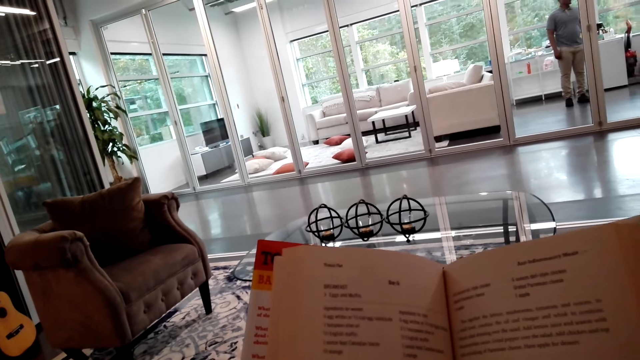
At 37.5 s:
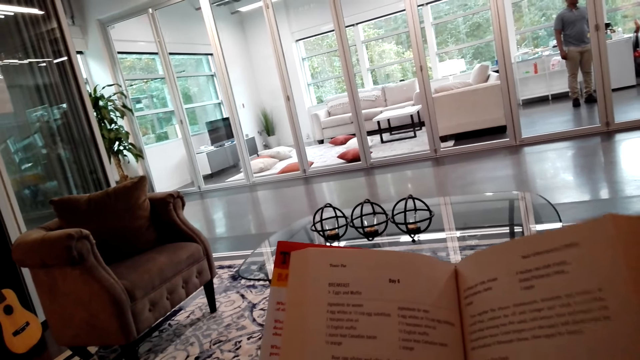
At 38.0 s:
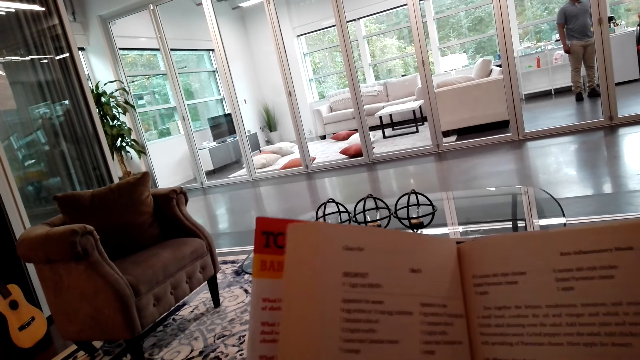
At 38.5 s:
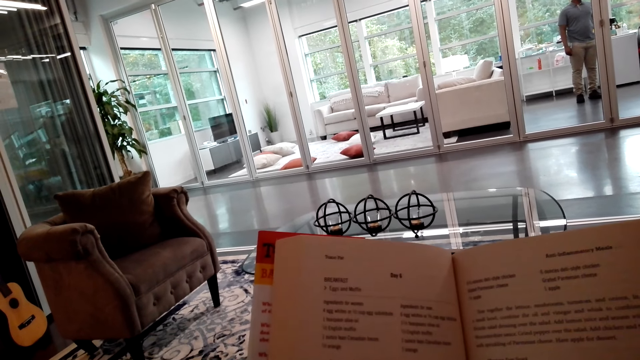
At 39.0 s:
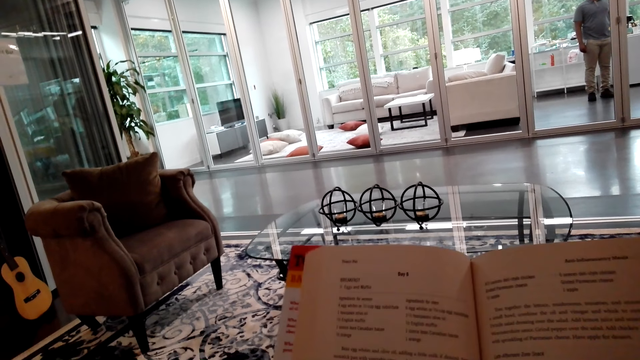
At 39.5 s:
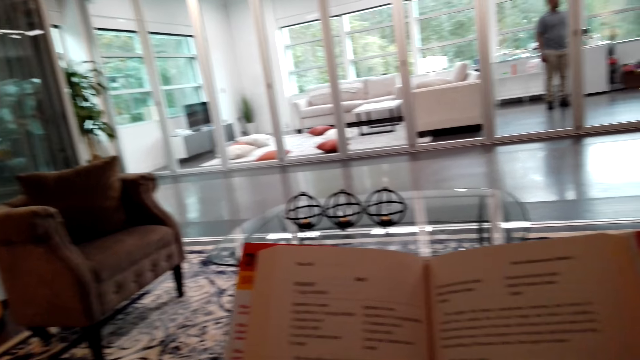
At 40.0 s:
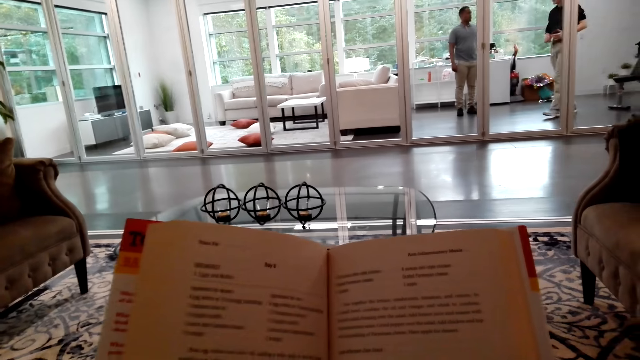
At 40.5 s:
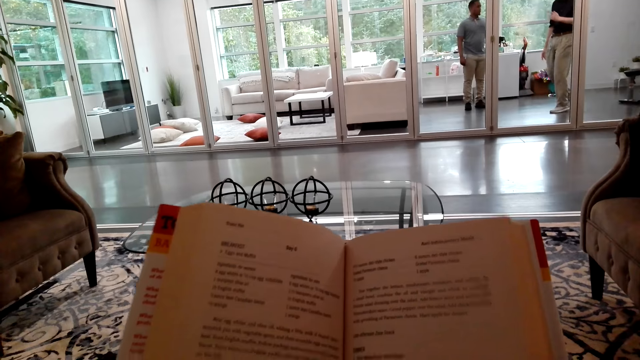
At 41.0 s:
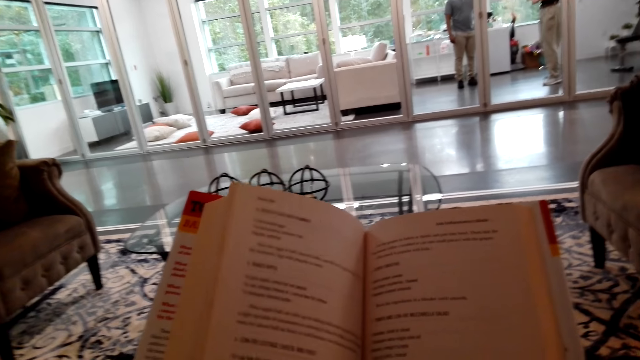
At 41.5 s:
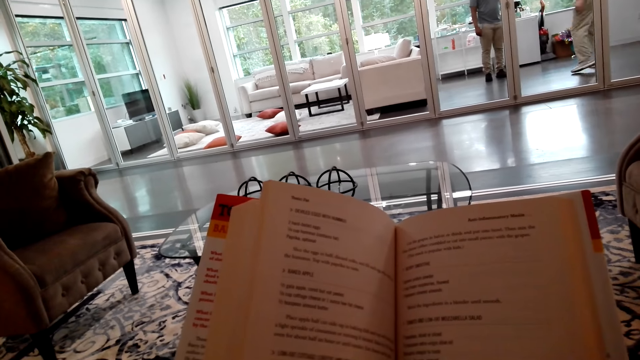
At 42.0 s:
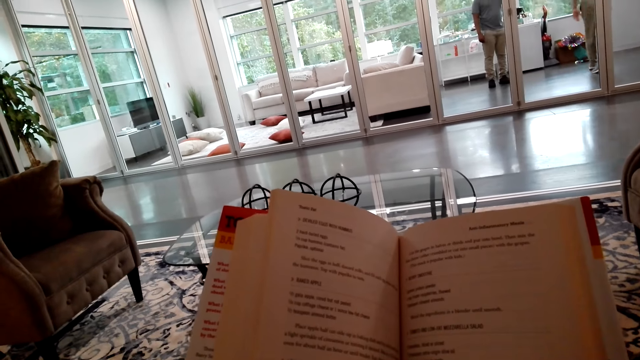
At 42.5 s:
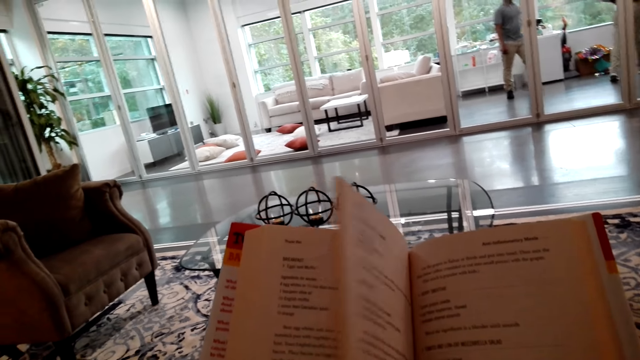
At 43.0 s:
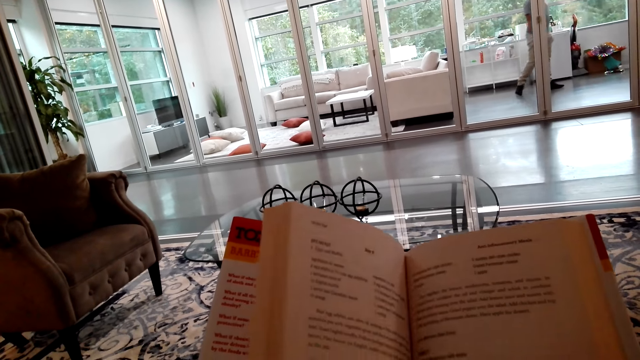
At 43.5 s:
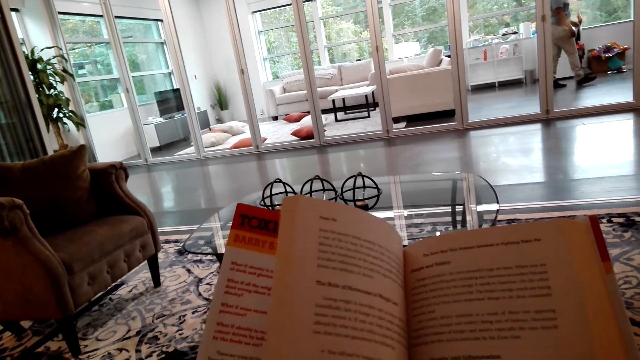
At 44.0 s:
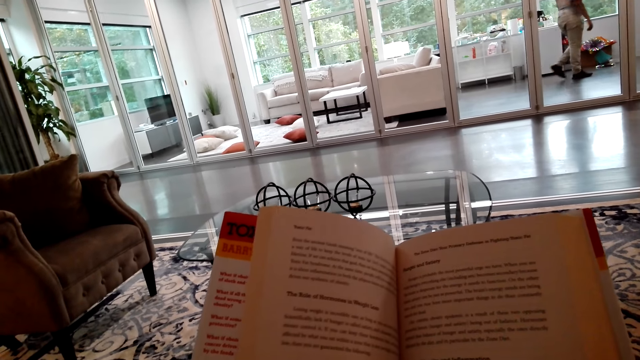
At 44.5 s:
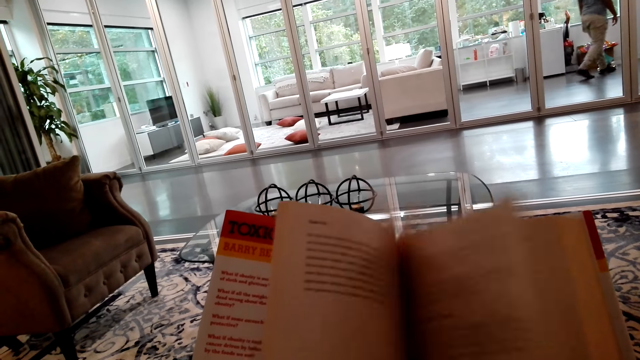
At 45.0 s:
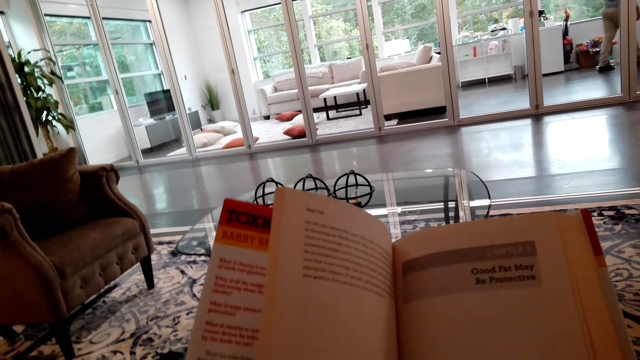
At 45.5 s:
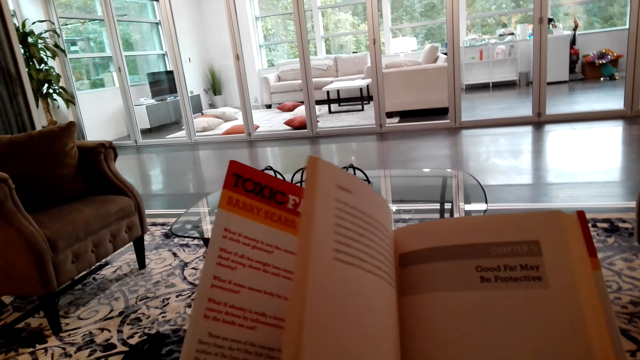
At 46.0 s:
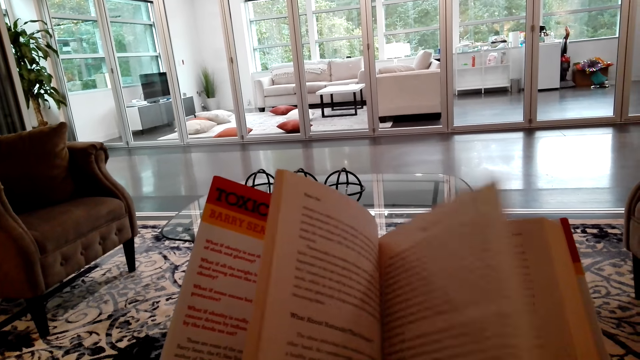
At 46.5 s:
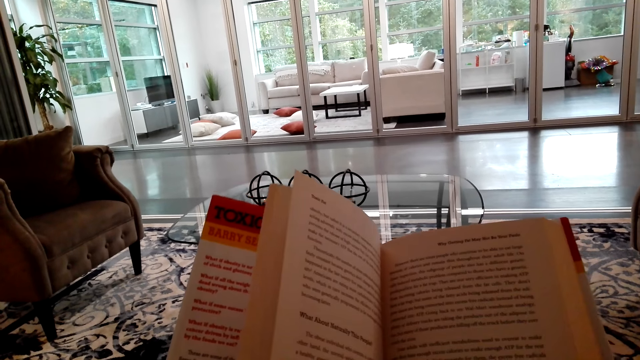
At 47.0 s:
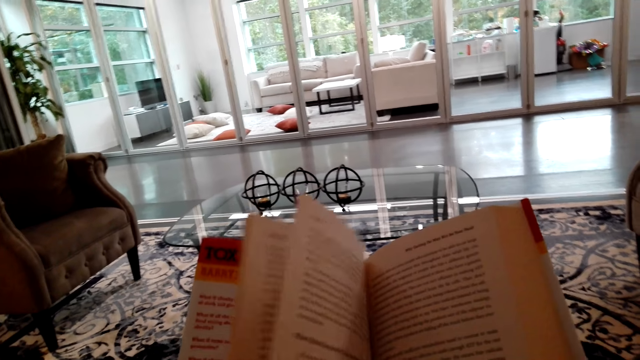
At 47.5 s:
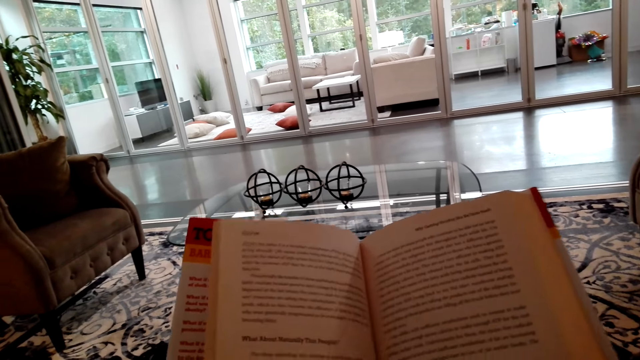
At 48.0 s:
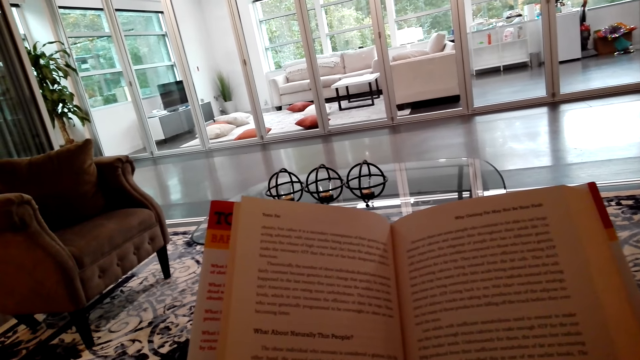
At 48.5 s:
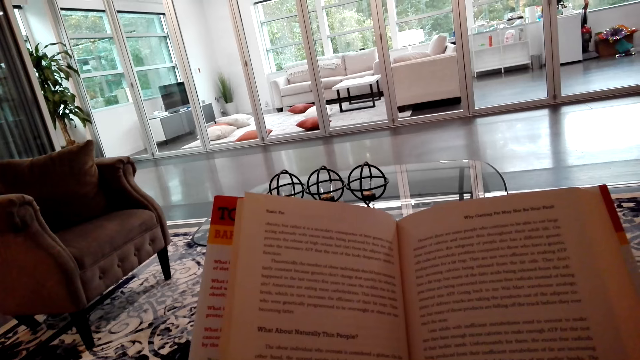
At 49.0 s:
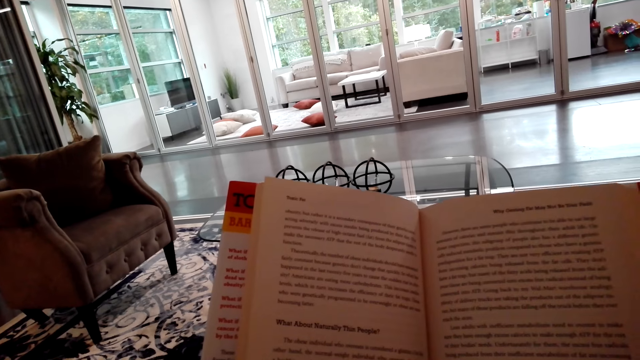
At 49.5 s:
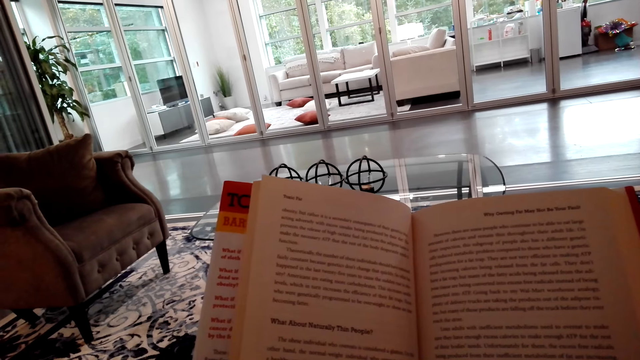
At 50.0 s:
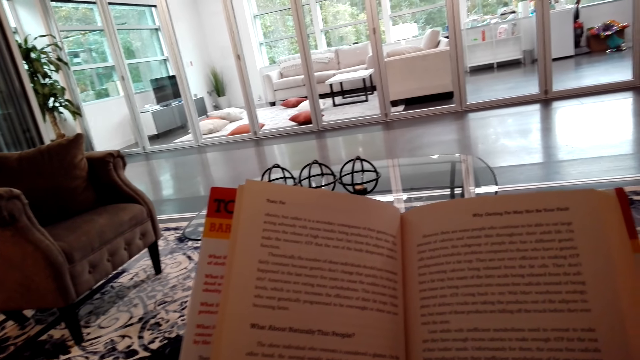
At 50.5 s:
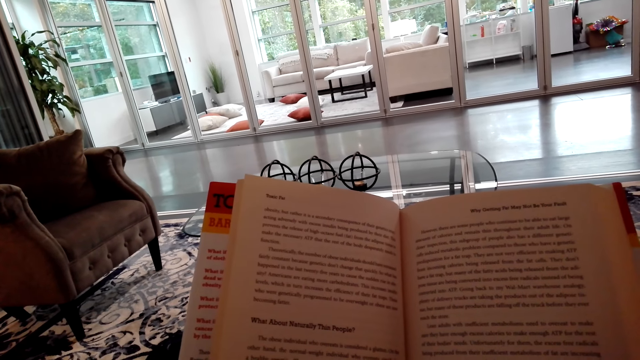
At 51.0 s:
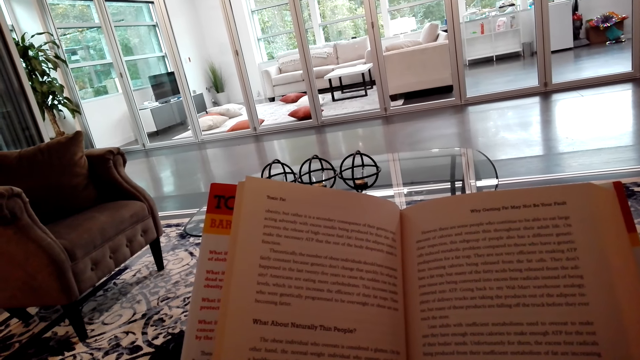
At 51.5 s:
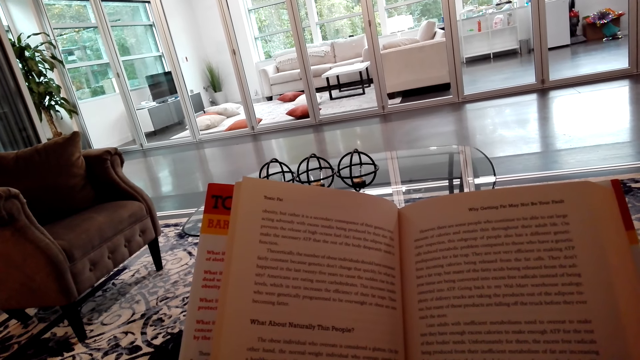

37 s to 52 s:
A man walks on the floor. Another man walks on the floor. The camera wearer opens the story book with his hands. He reads the story book on the floor.

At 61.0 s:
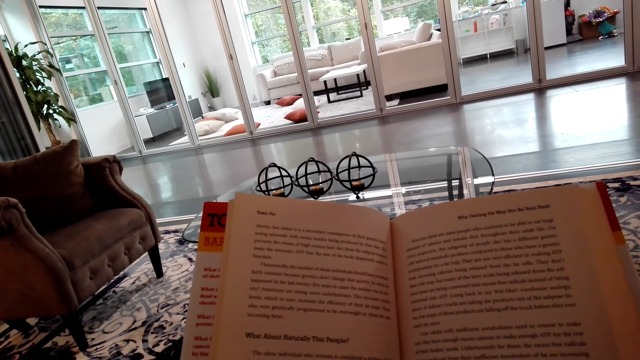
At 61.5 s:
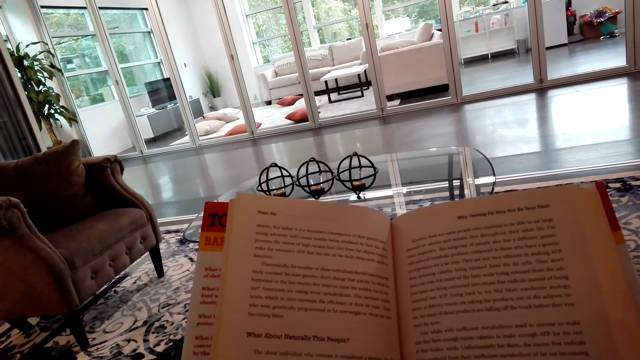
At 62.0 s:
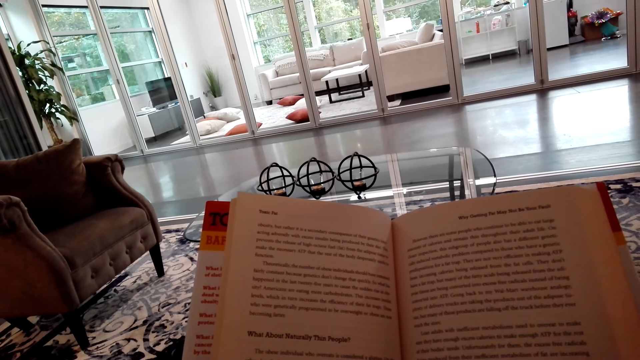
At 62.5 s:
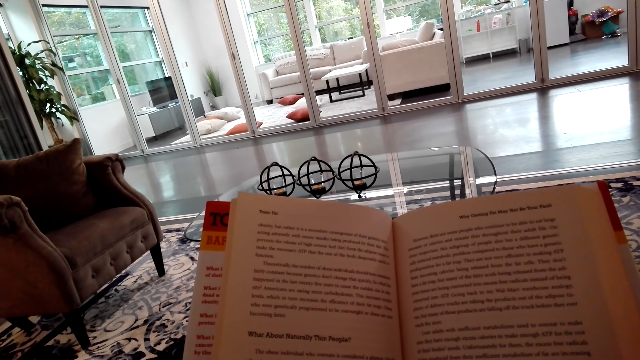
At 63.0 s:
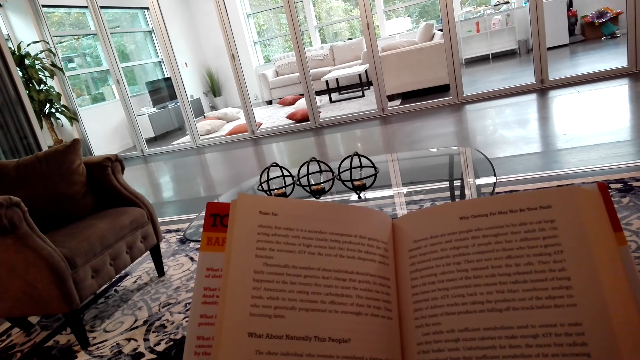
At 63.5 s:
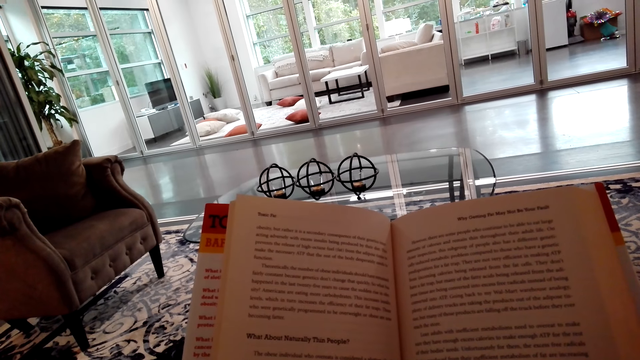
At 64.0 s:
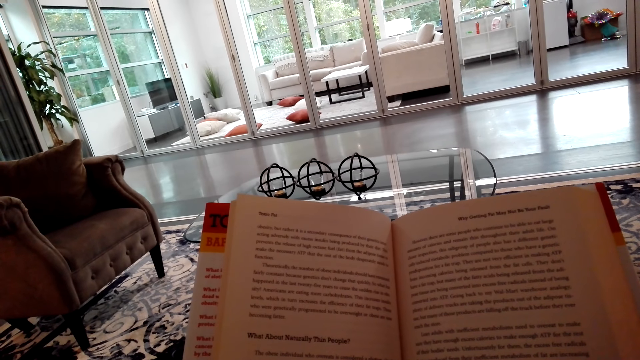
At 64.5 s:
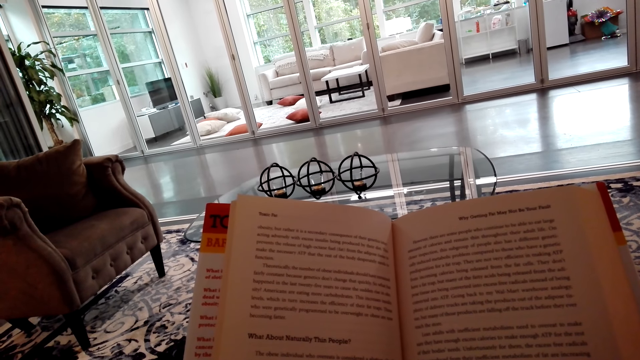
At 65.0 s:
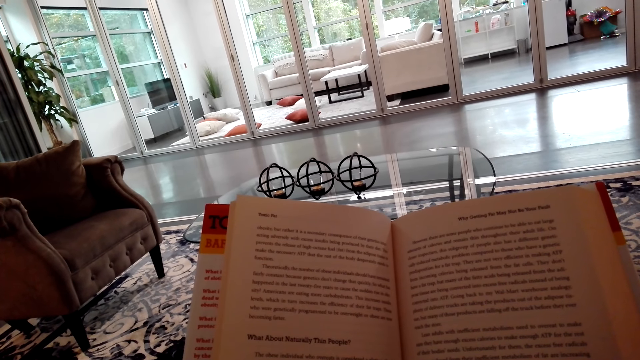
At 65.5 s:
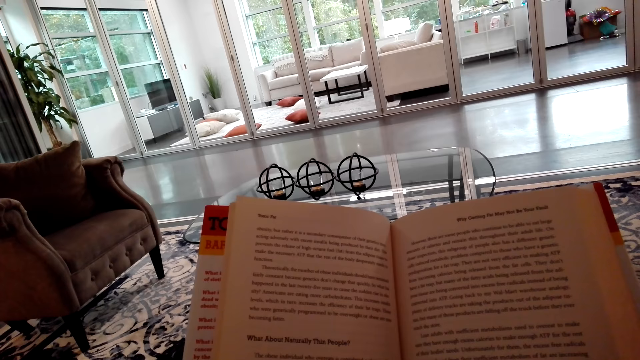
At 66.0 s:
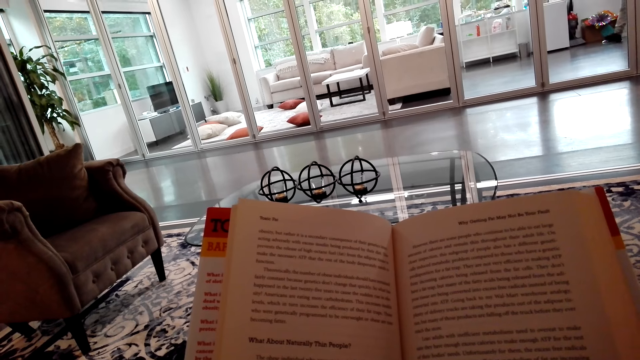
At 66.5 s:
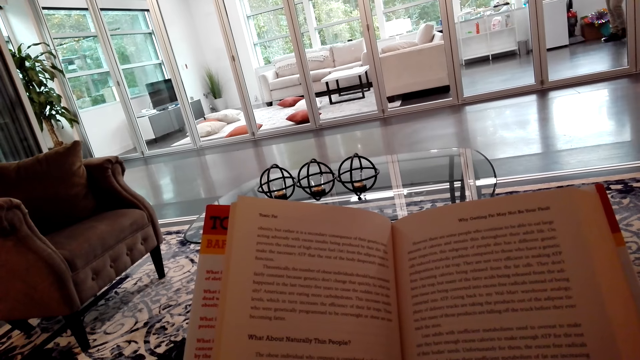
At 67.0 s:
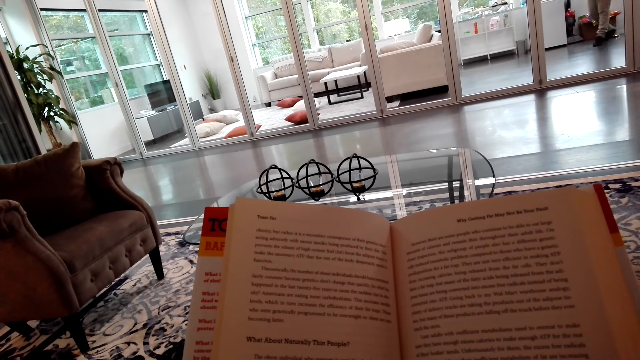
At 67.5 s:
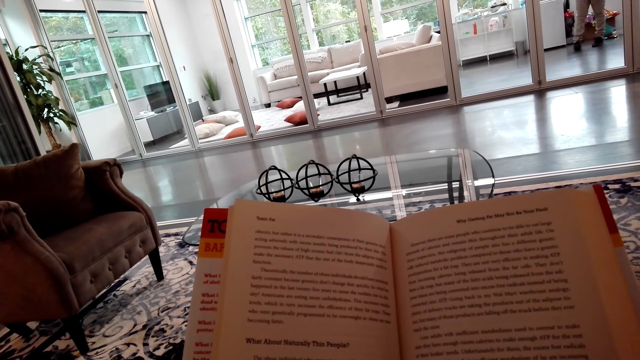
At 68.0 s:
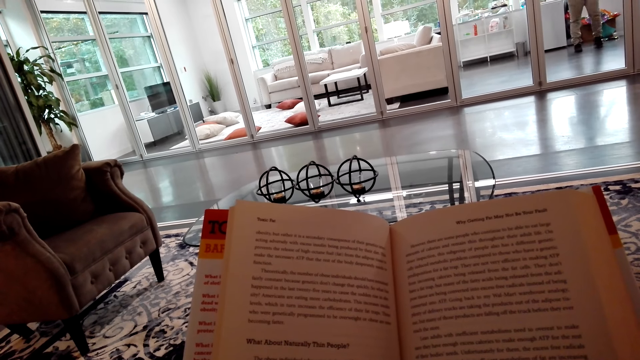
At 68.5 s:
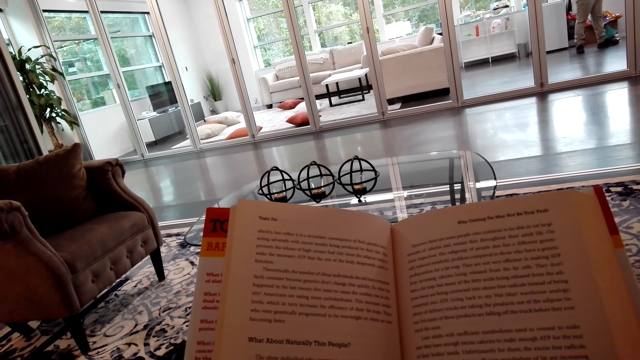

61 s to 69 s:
A man walks on the floor.
